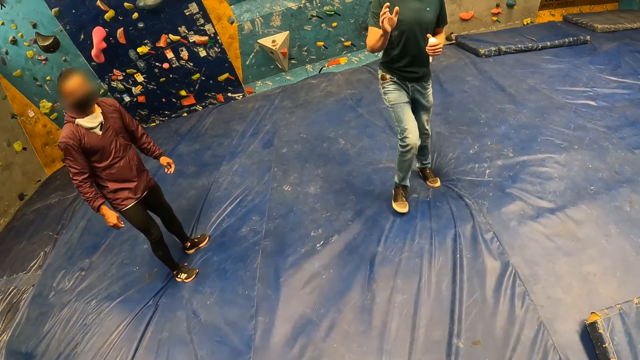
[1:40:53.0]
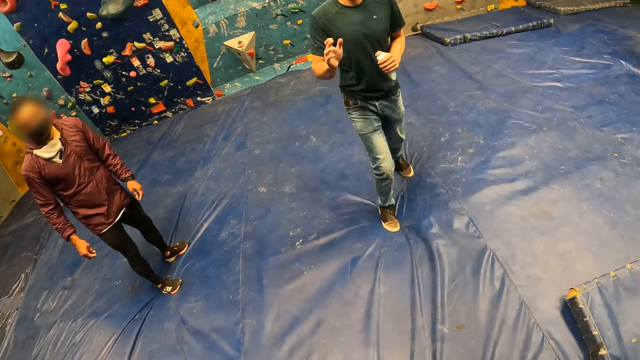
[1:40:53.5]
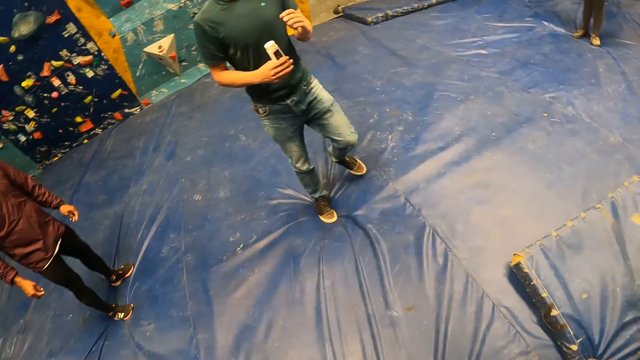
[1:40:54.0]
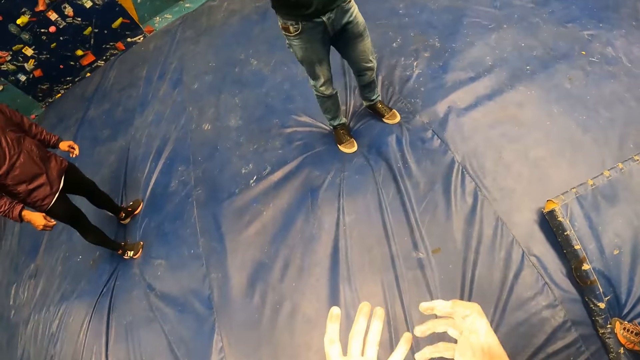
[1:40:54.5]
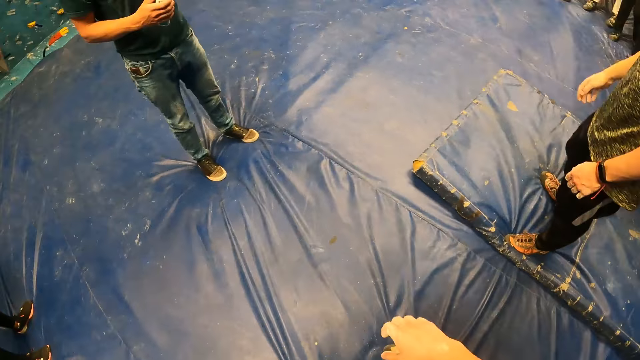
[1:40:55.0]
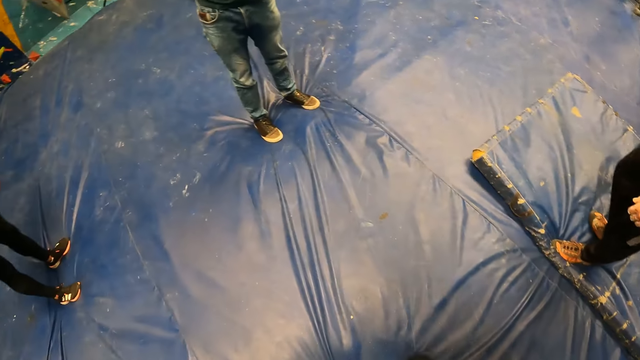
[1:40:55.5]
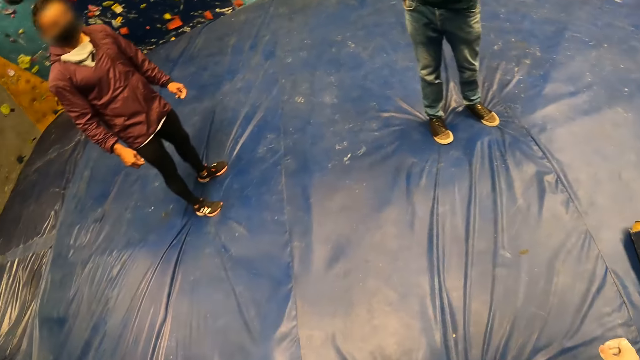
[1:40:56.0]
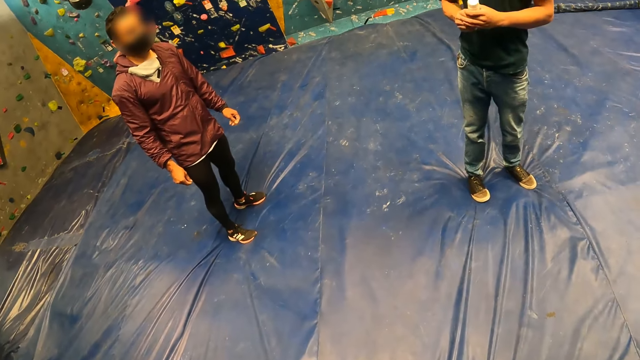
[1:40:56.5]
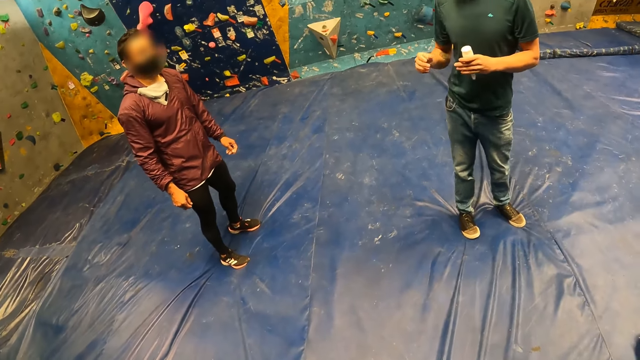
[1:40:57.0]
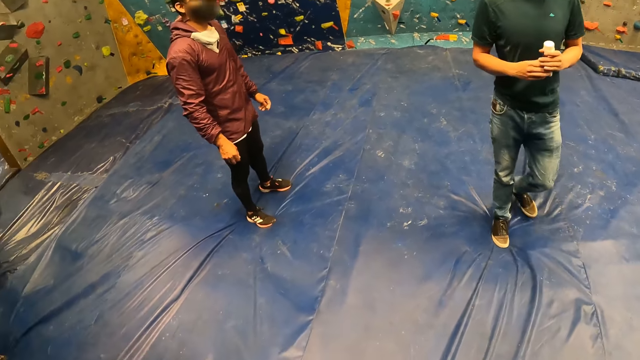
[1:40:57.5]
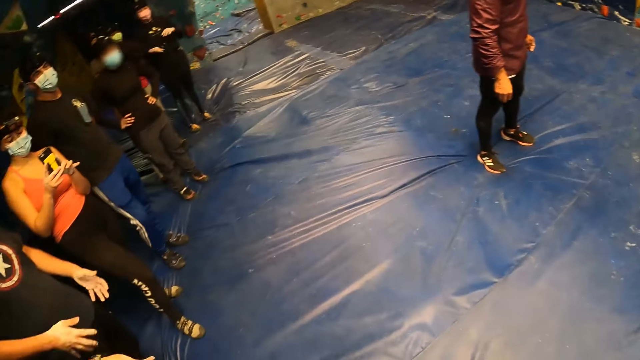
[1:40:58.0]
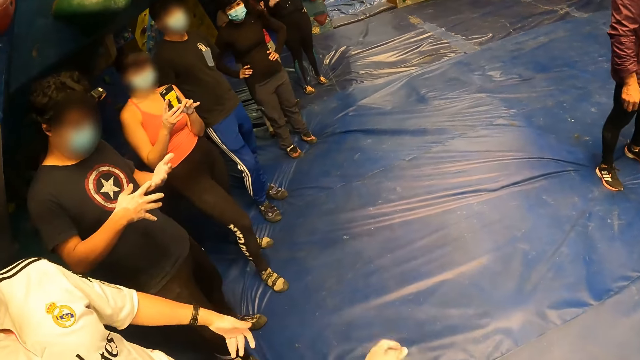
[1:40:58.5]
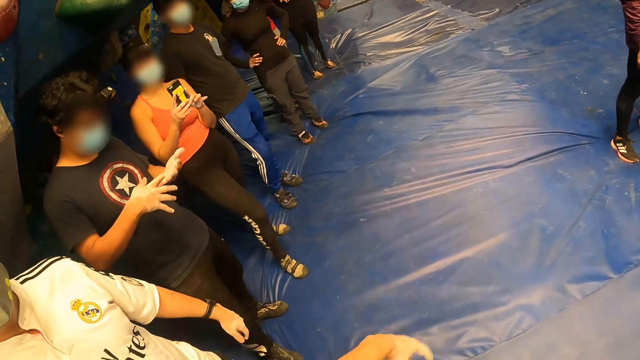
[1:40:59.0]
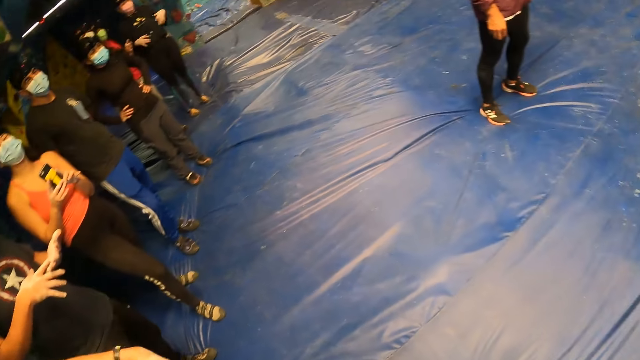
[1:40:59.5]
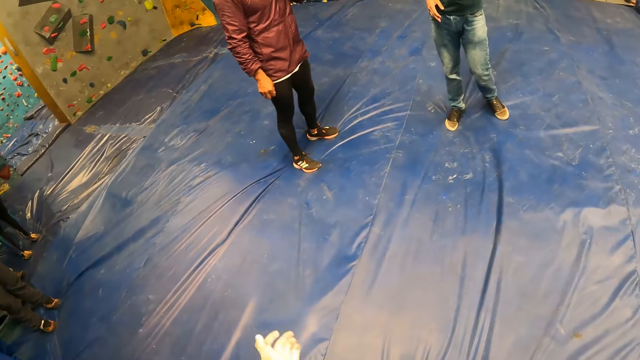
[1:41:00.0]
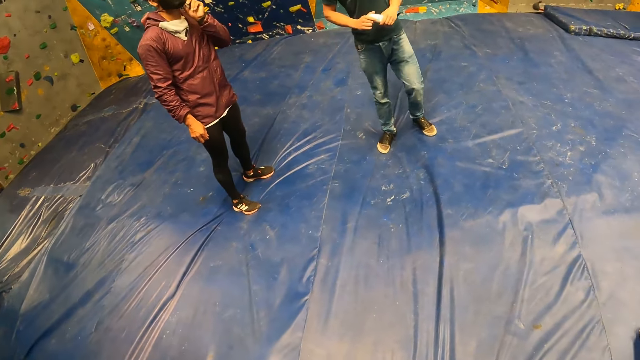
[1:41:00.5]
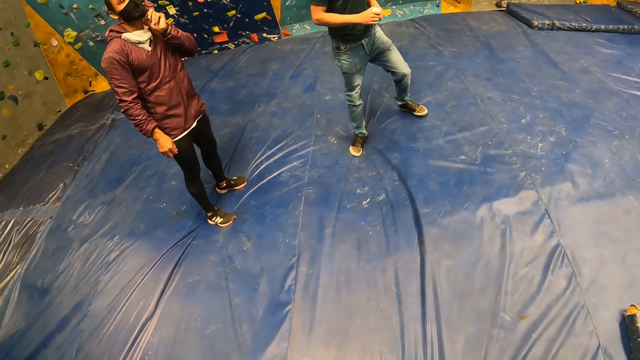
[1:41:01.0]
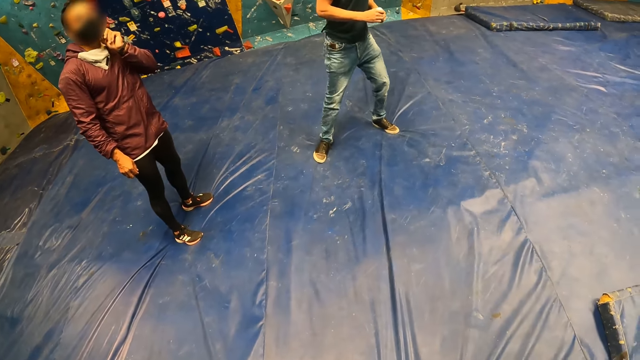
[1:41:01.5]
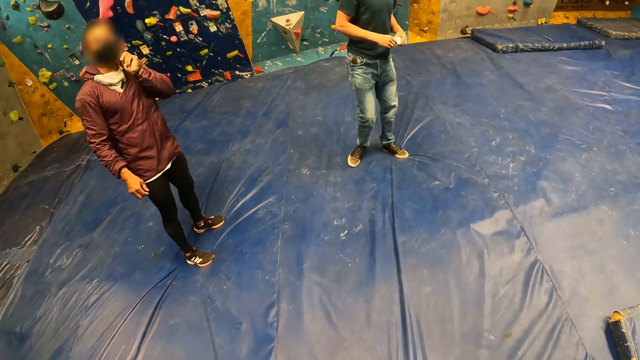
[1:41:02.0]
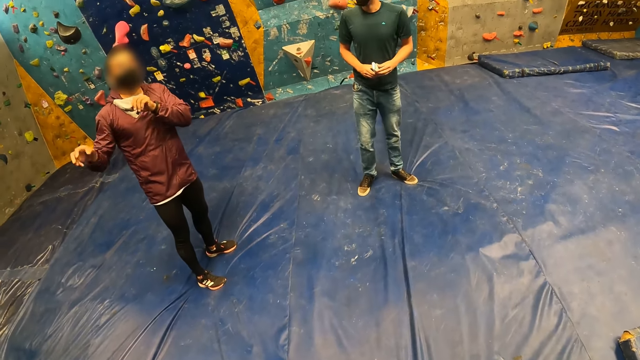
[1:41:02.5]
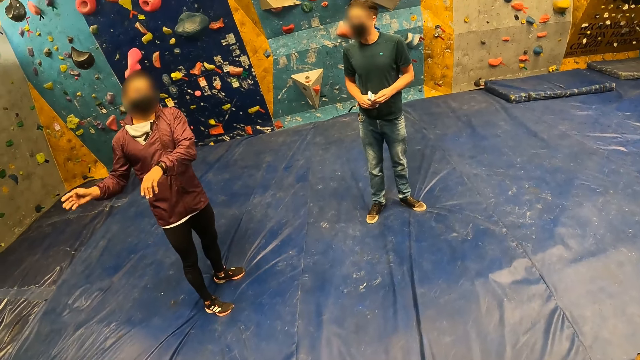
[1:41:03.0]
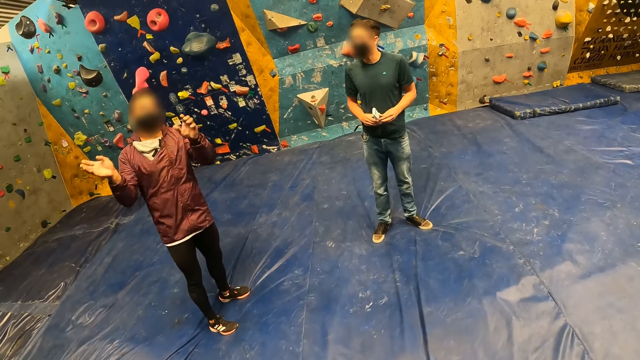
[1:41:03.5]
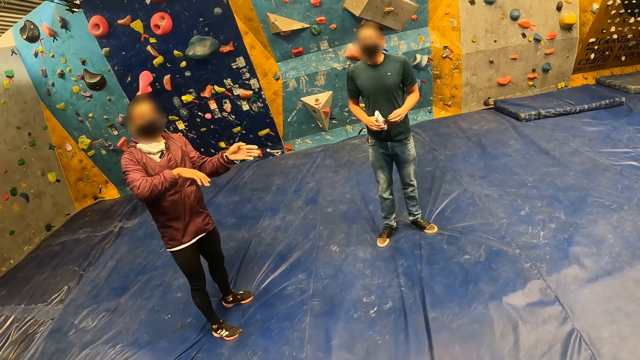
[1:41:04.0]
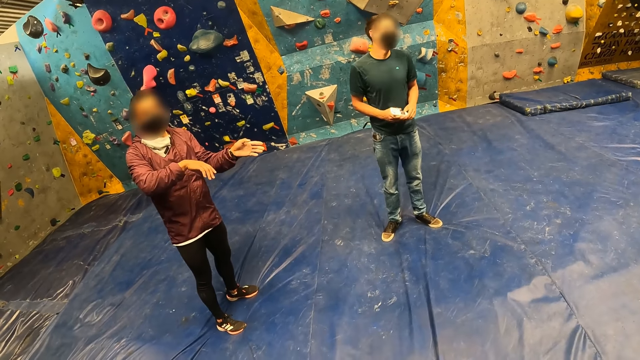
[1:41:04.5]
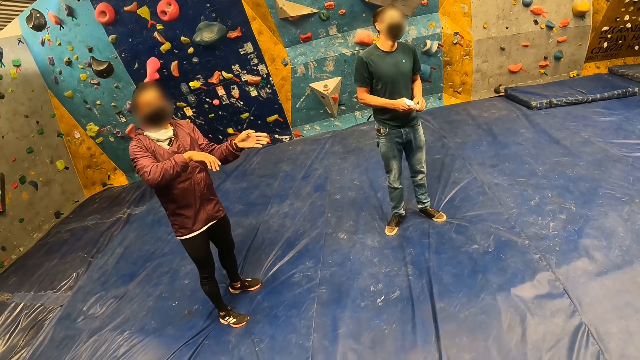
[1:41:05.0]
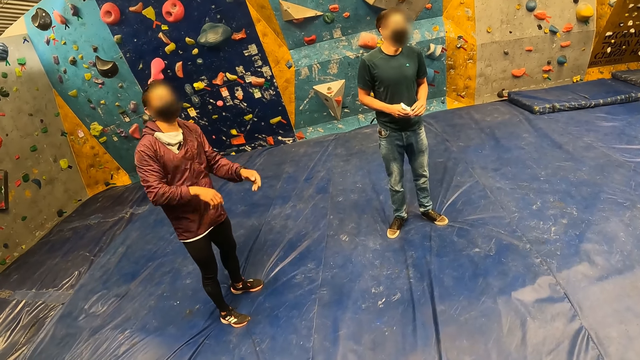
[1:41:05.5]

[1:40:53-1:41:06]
The woman operates the phone with both hands. The man adjusts his mask on his face with his left hand. The man interacts with the group of people in the room.

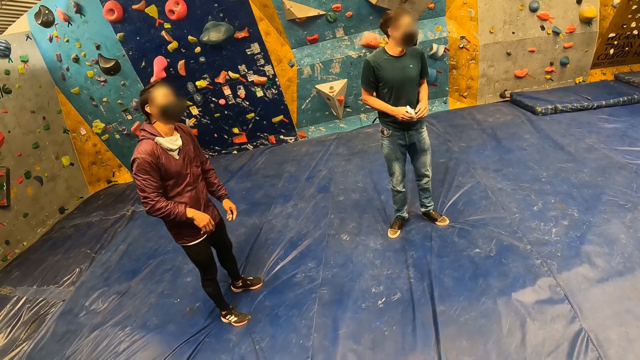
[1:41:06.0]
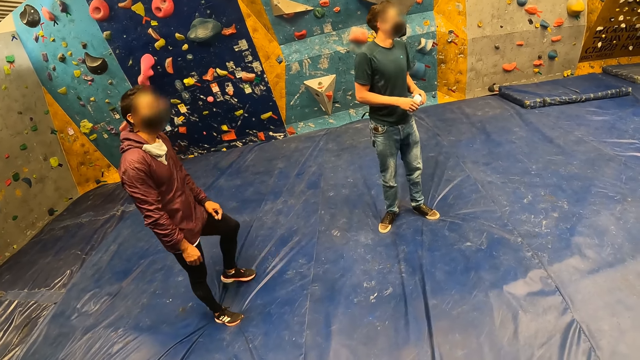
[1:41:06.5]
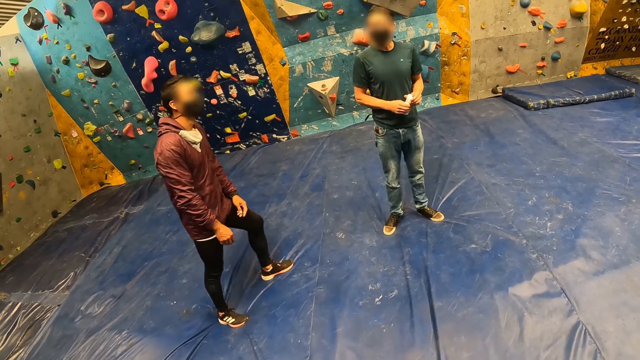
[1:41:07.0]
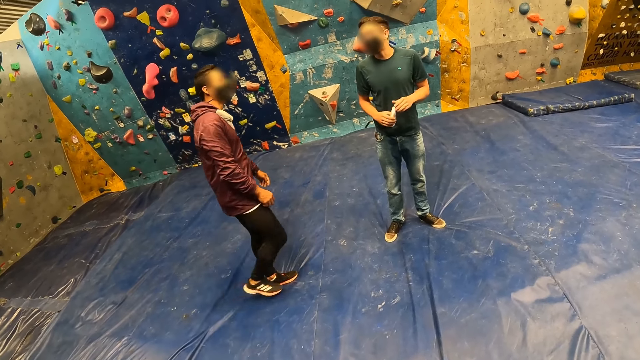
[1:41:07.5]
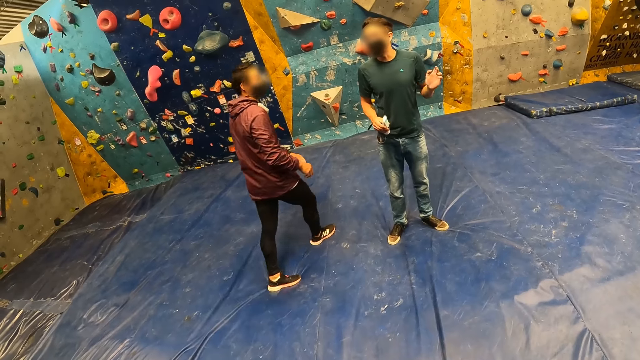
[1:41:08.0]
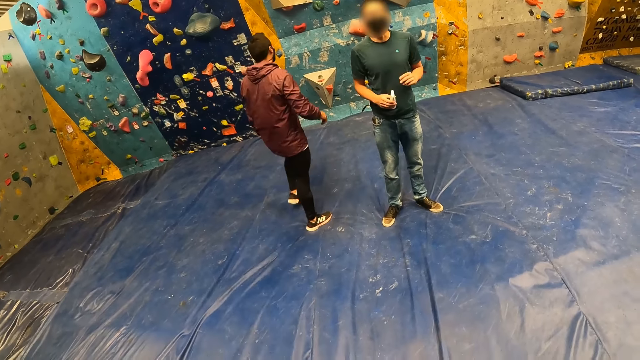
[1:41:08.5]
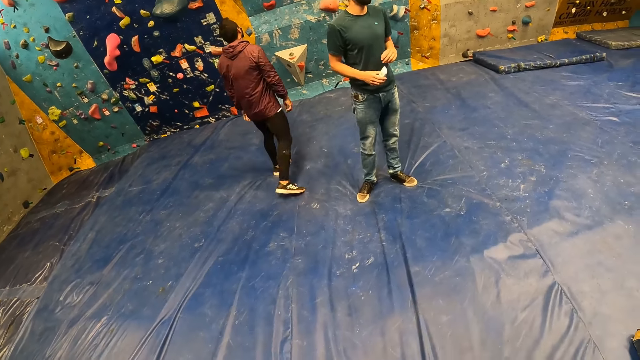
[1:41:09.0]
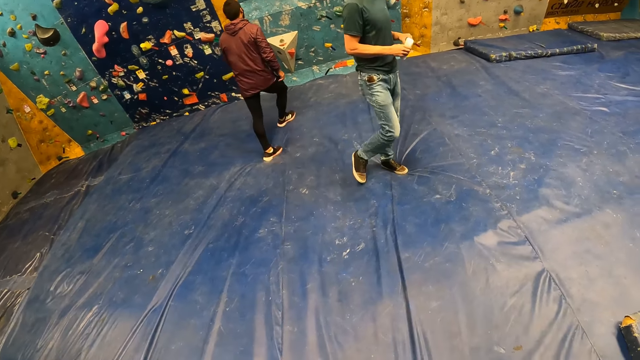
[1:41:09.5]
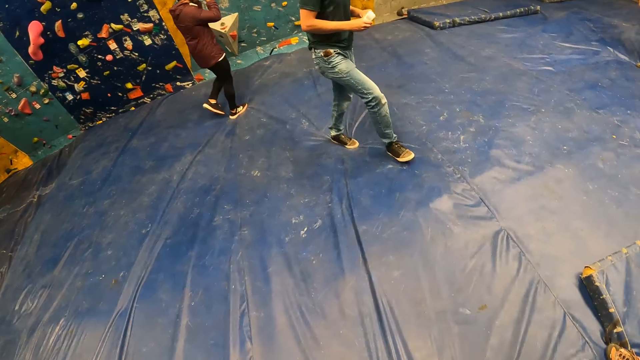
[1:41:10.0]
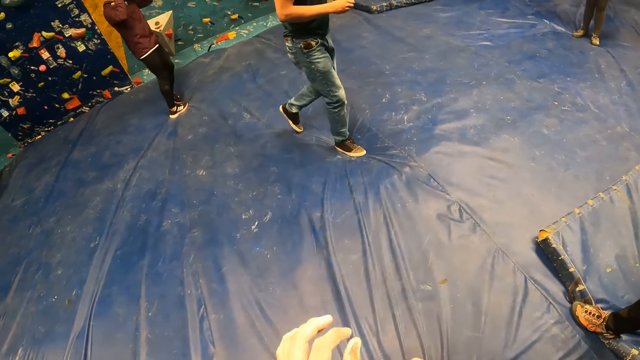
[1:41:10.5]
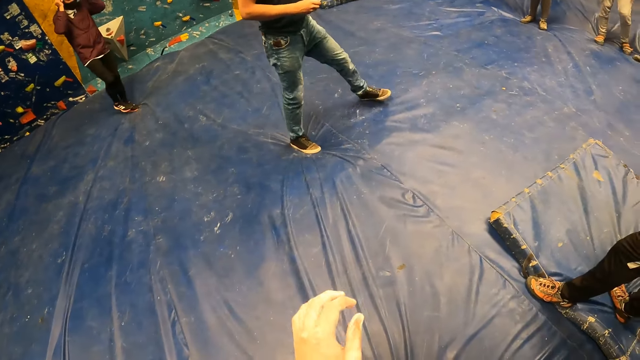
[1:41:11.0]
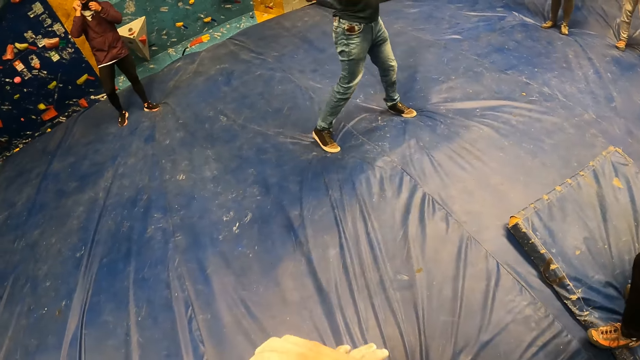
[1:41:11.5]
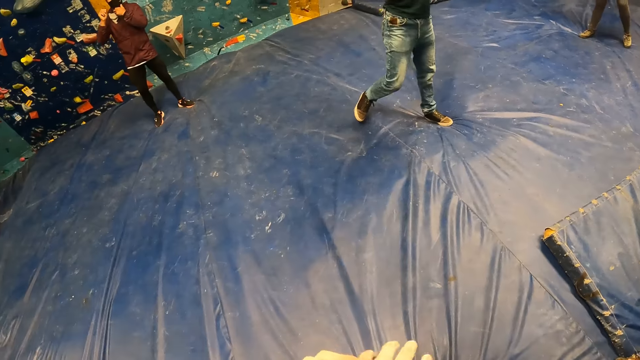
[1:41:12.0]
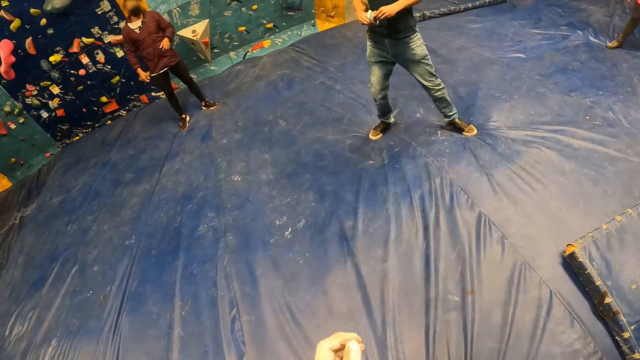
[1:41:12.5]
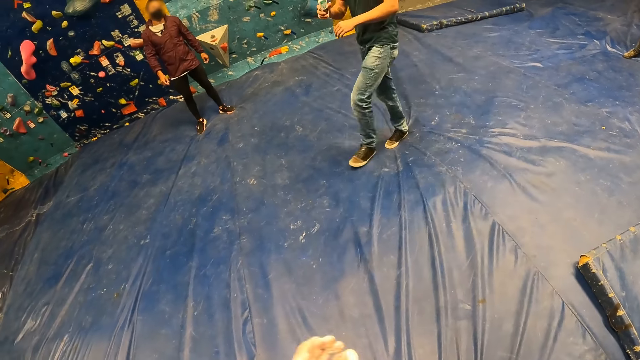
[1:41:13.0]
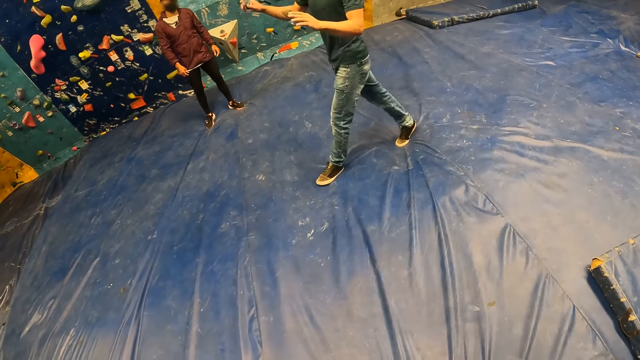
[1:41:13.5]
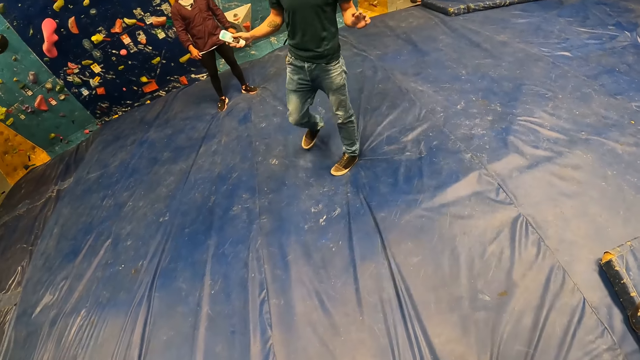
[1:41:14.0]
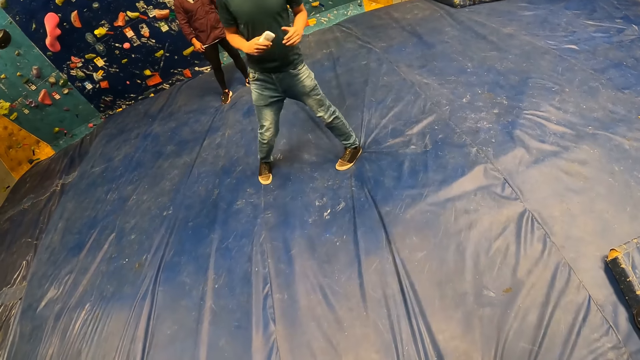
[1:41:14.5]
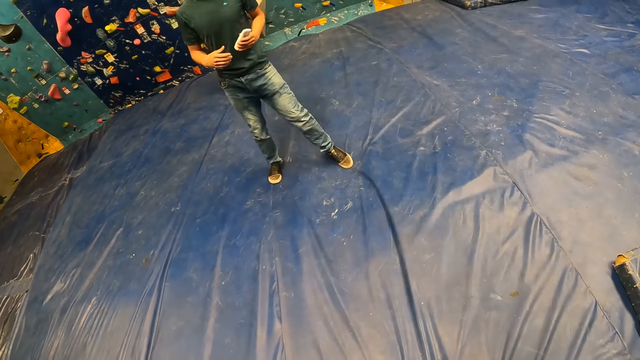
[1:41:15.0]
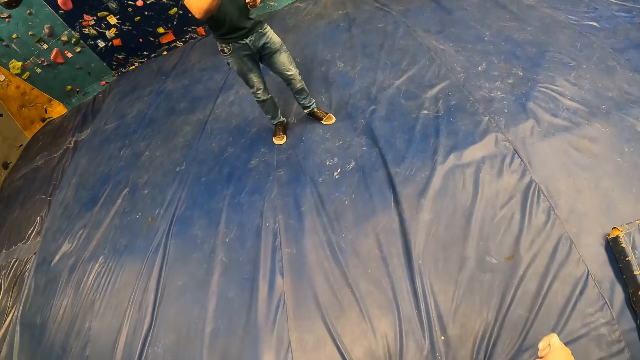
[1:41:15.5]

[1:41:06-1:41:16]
The man walks towards the wall. The man adjusts his mask on his face with both hands.
